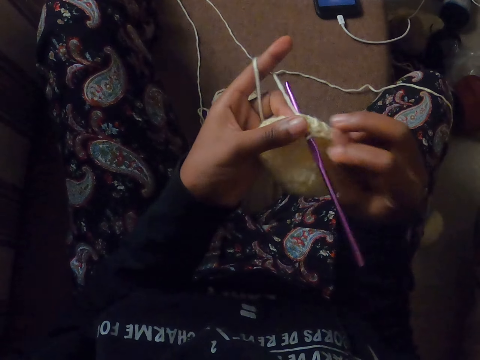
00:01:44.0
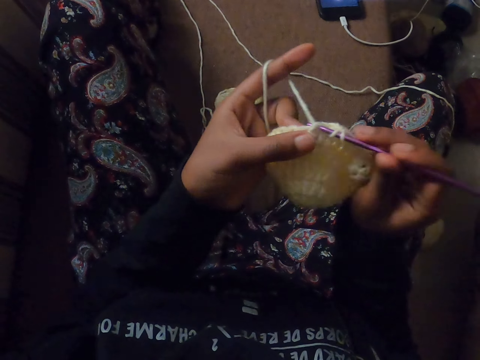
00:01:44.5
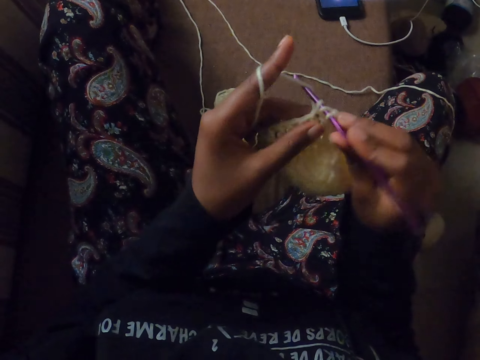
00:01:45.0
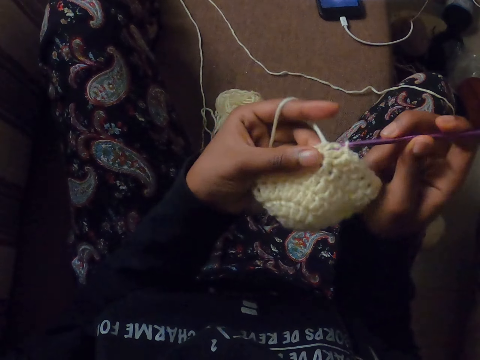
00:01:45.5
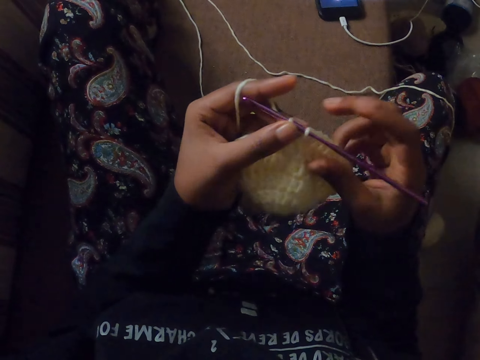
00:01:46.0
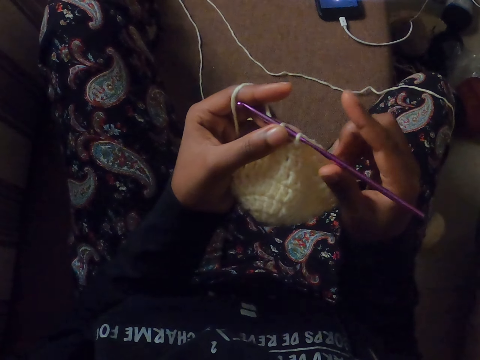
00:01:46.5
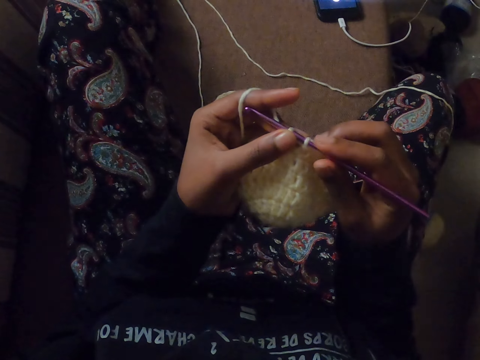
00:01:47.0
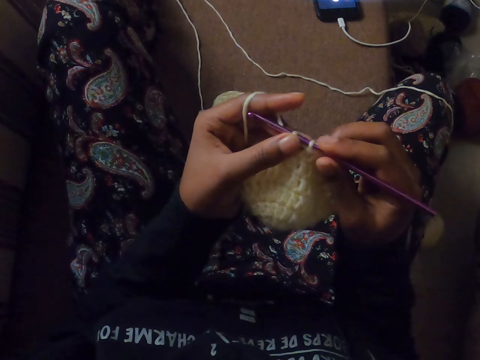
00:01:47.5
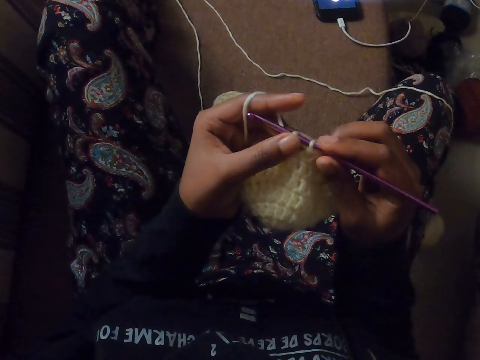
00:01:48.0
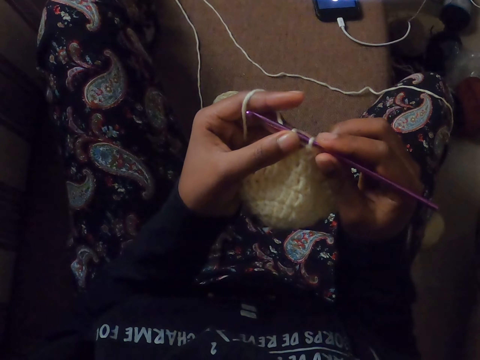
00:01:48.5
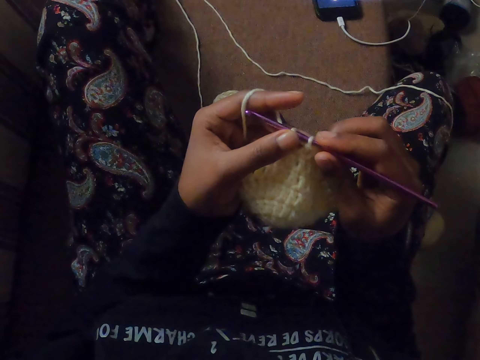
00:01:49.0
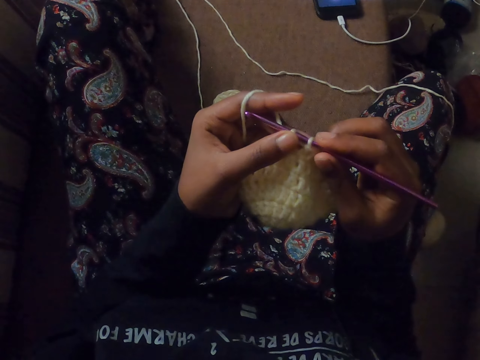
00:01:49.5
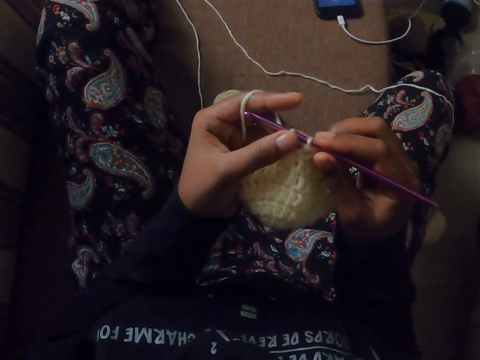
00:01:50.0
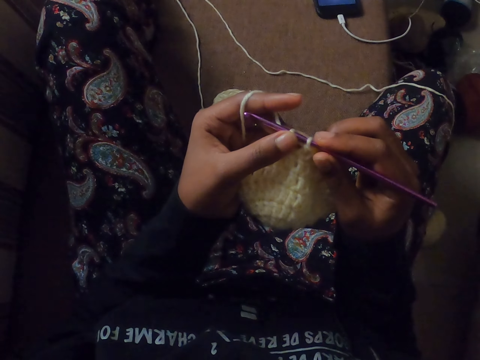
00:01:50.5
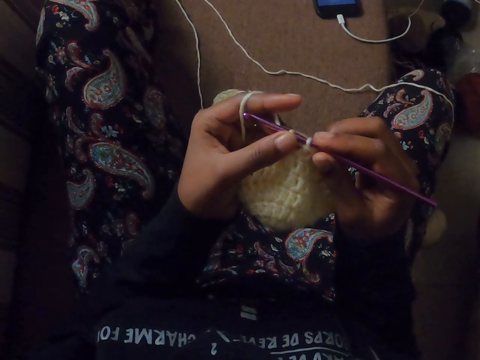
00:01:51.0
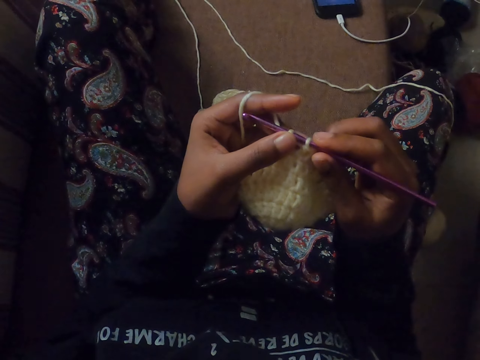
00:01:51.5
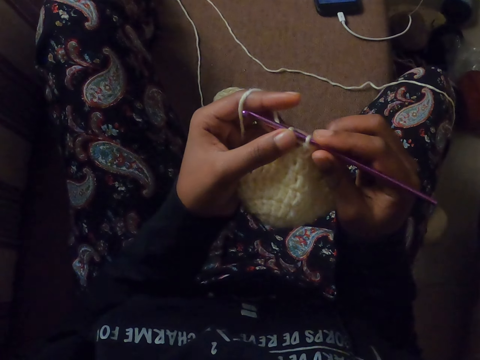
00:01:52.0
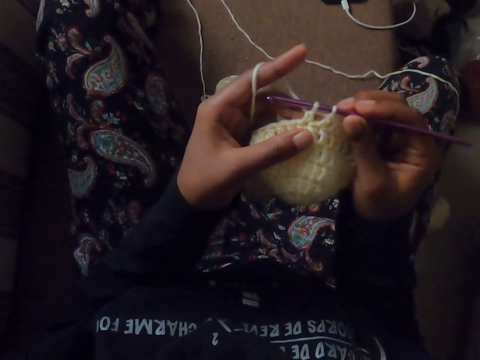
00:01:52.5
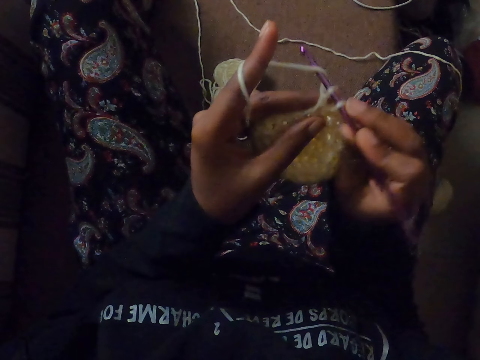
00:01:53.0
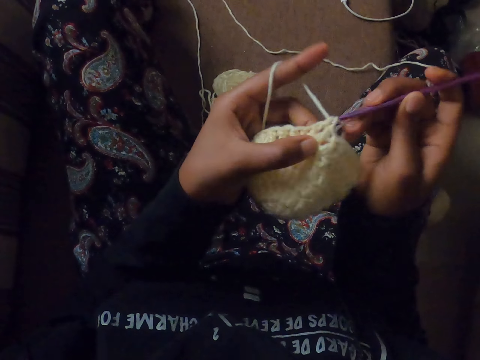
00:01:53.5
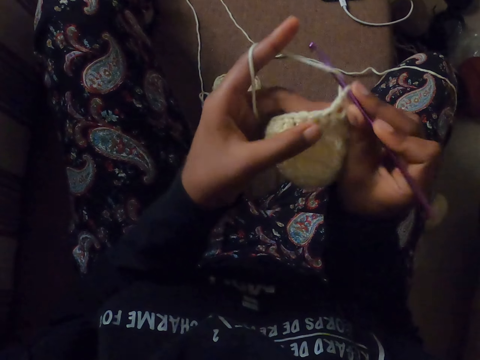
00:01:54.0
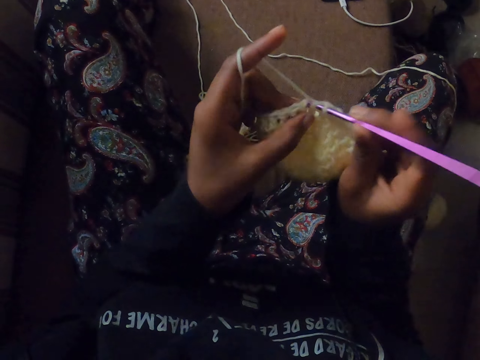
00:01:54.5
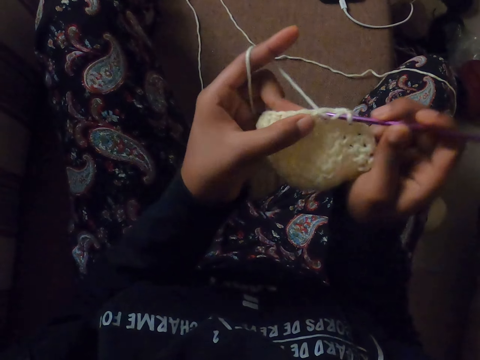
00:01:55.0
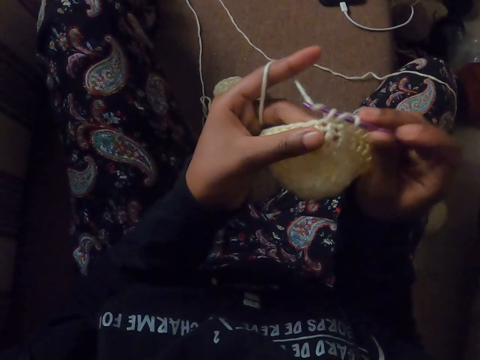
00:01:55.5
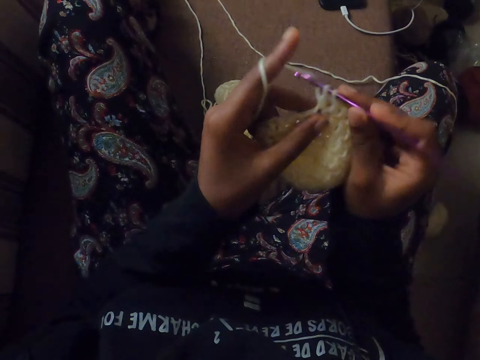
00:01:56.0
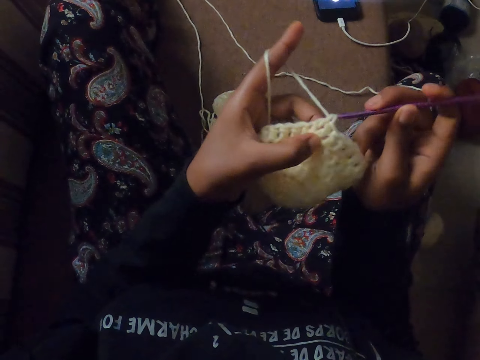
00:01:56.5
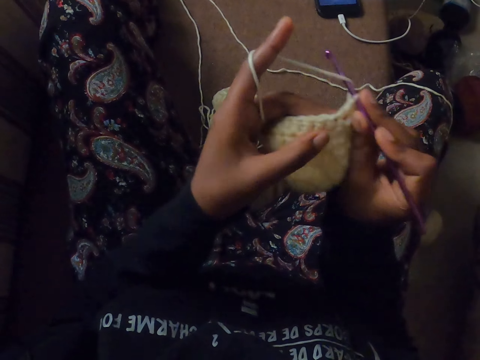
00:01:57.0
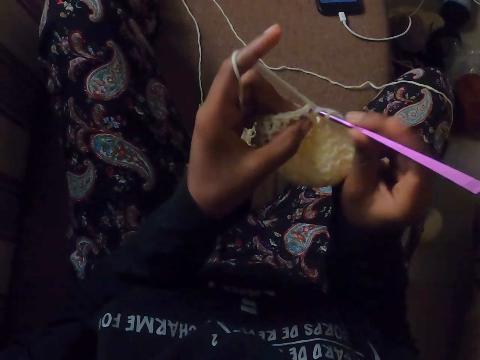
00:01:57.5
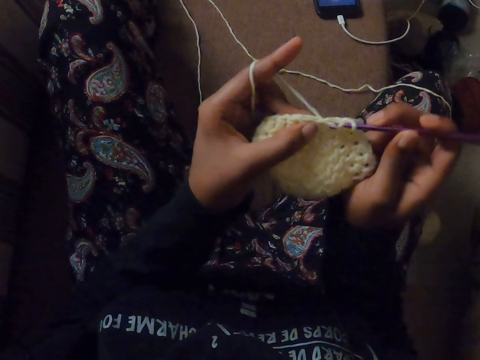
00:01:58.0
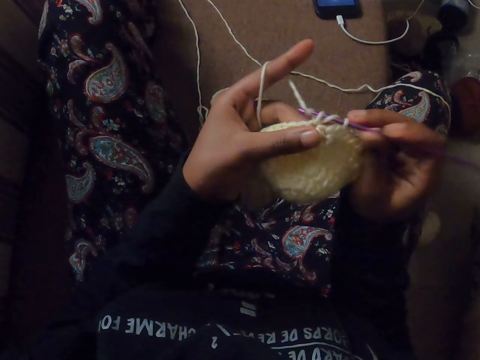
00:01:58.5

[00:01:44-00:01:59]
The camera wearer removes her right hand from the crochet hook. She holds the crochet hook with her right hand. She stares at the knitted thread. She crochets the wool with the crochet hook in her right hand.

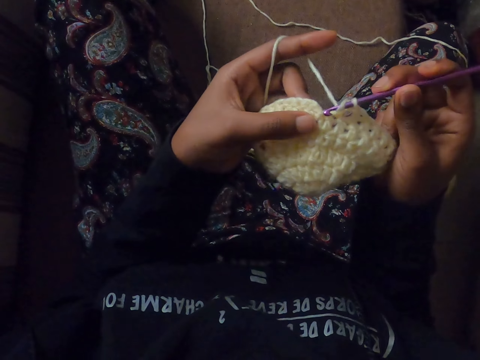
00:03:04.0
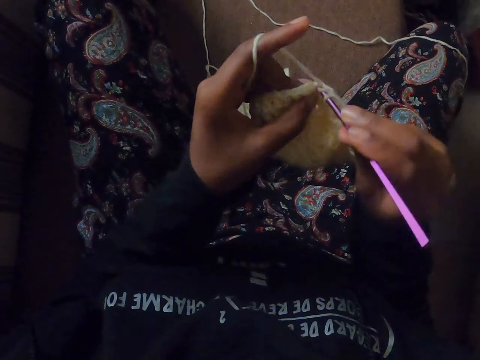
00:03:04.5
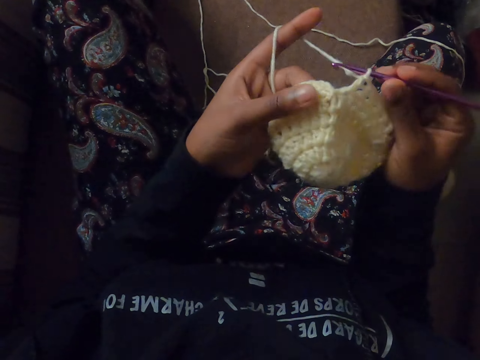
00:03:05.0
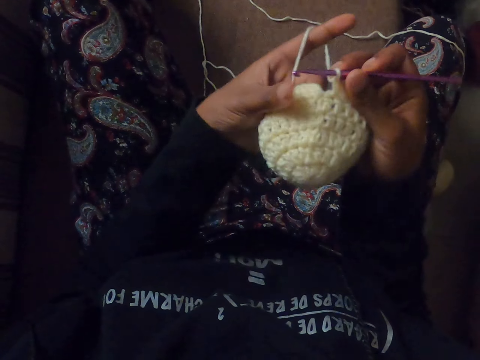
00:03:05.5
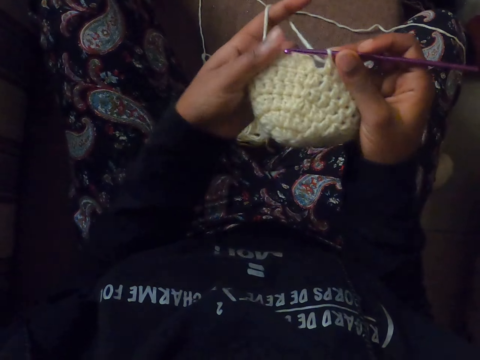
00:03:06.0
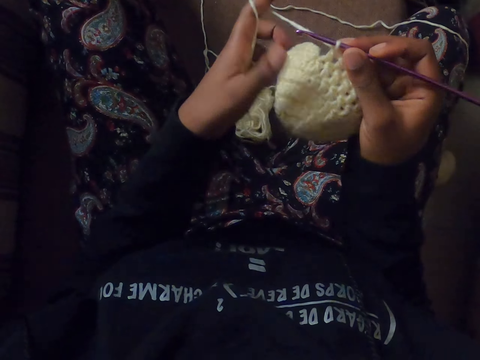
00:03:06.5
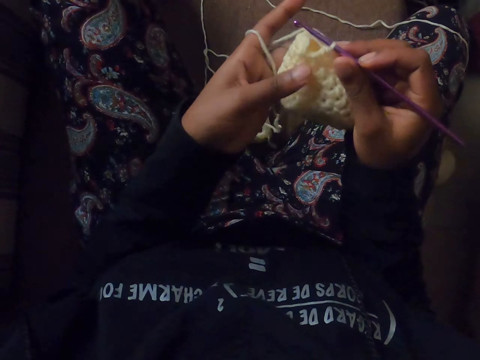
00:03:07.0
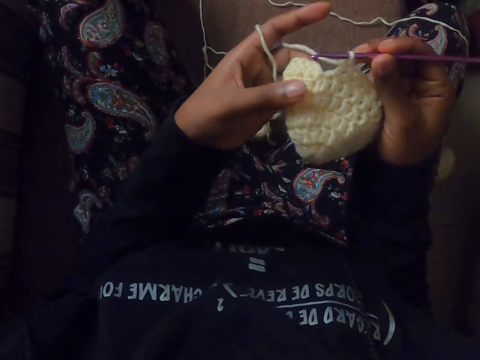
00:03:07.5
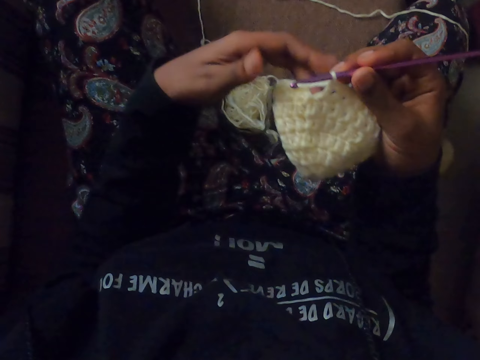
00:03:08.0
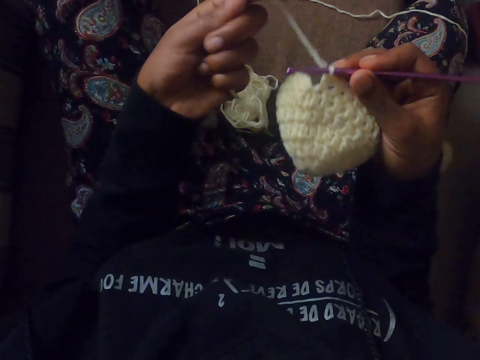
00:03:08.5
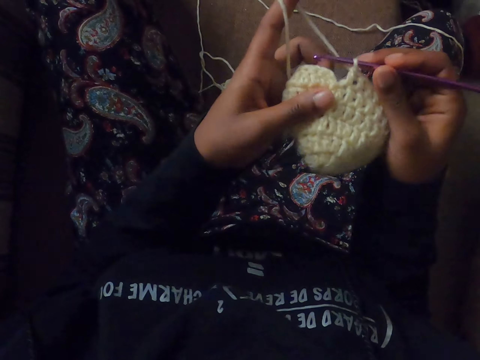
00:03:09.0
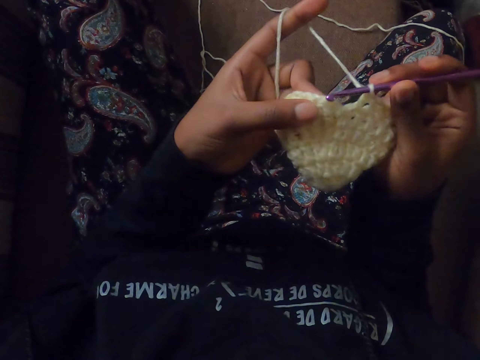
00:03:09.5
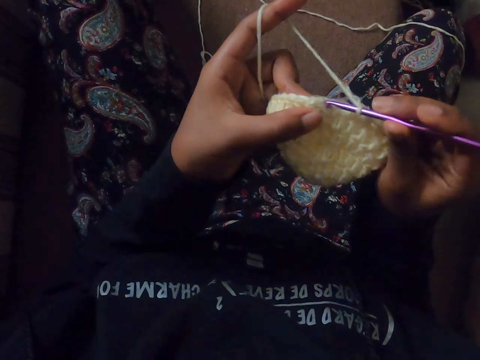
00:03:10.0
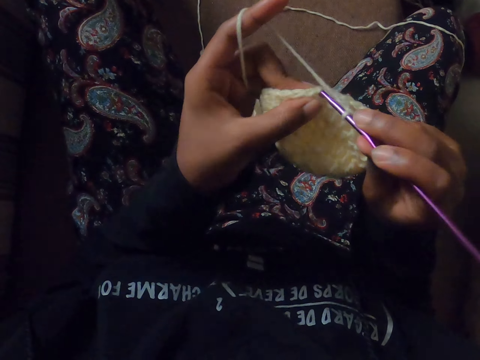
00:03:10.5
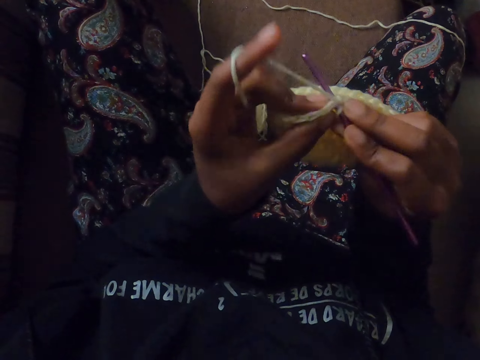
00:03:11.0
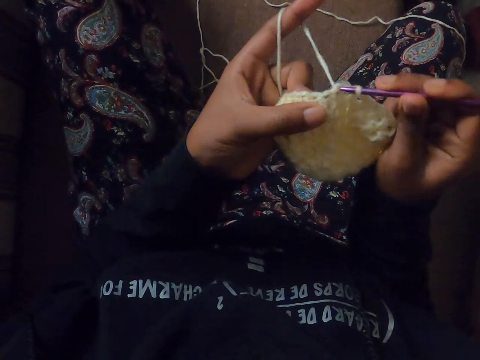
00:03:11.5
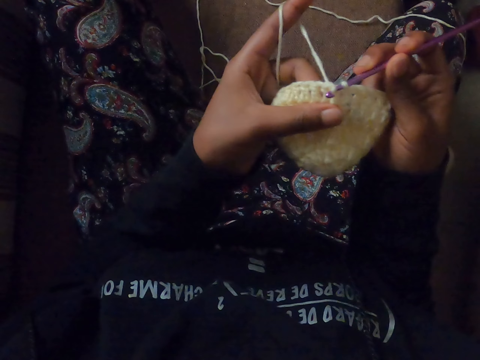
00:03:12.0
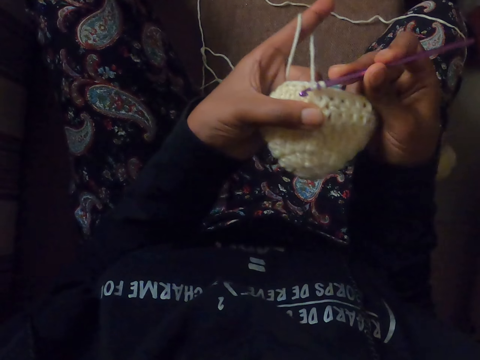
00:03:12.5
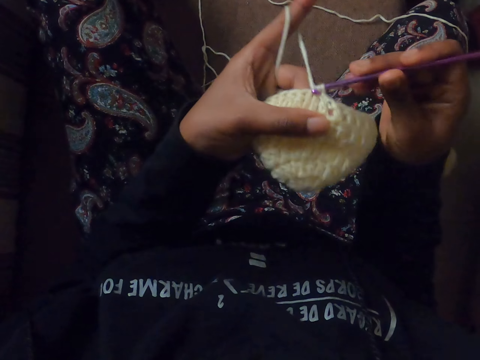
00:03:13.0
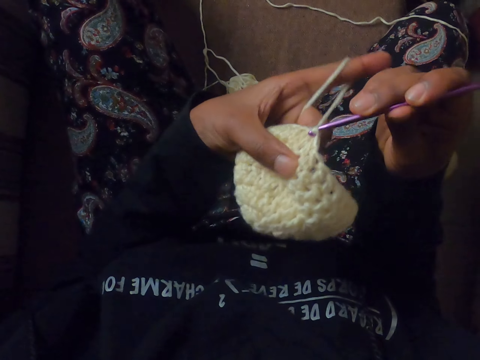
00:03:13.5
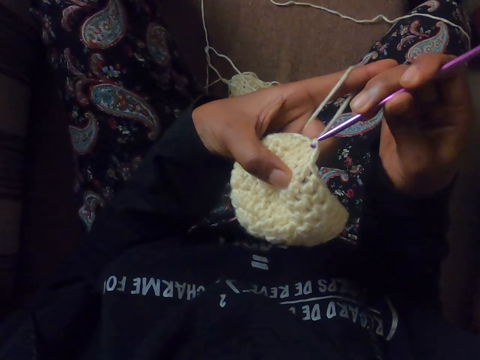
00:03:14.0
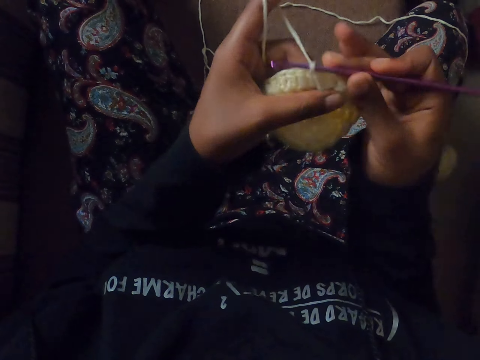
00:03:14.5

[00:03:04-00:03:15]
The camera wearer adjusts the wool with her left hand. She drops the strand of wool with her left hand. She holds the strand of wool with her left hand. She holds the wool with her left hand. She crochets the wool with the crochet hook in her right hand.
